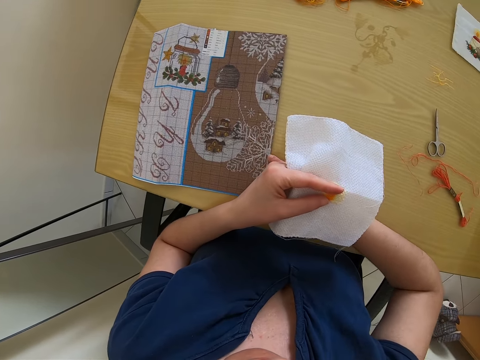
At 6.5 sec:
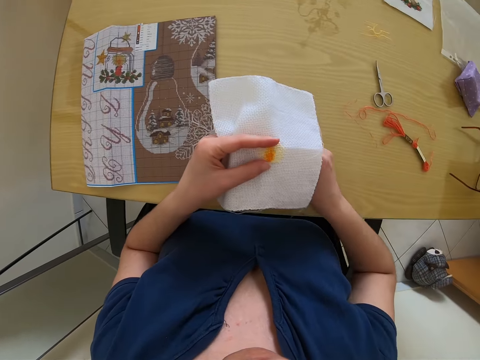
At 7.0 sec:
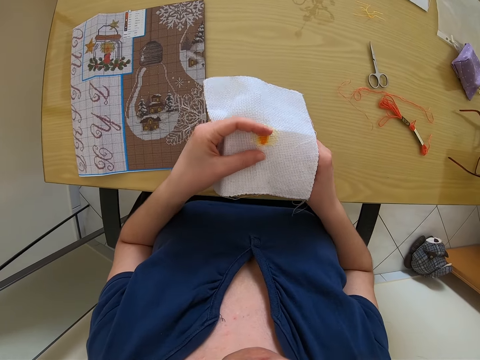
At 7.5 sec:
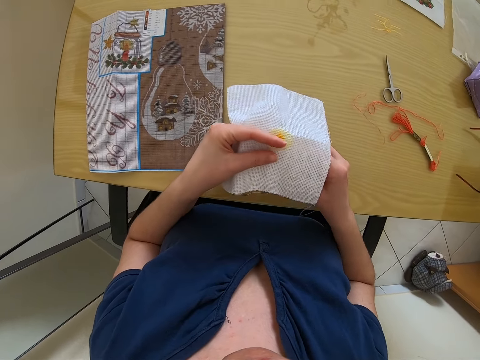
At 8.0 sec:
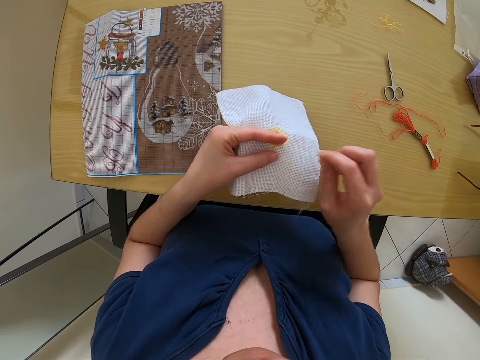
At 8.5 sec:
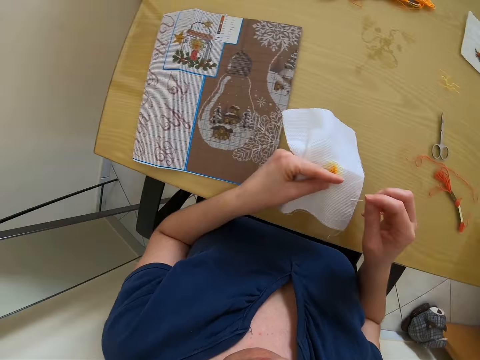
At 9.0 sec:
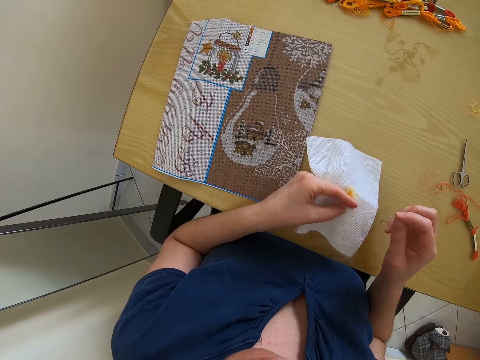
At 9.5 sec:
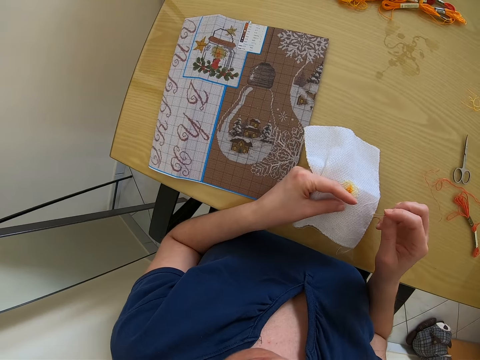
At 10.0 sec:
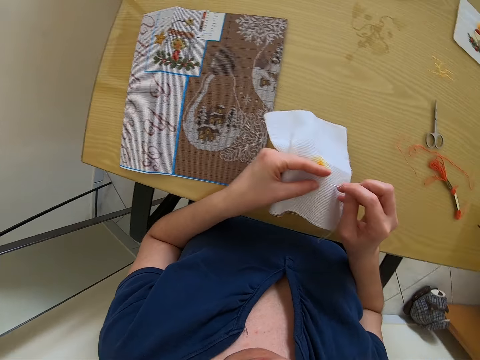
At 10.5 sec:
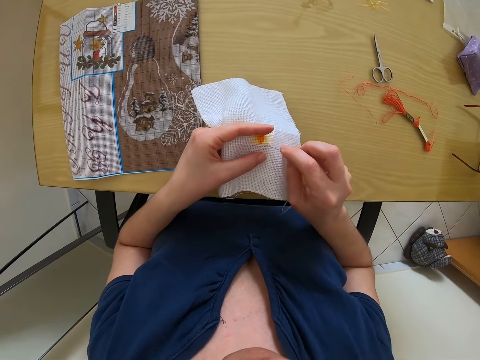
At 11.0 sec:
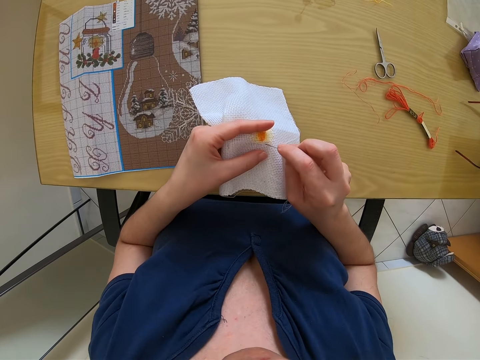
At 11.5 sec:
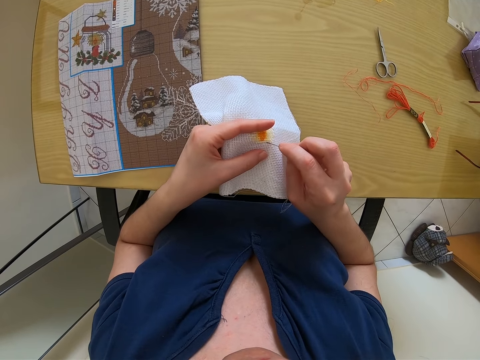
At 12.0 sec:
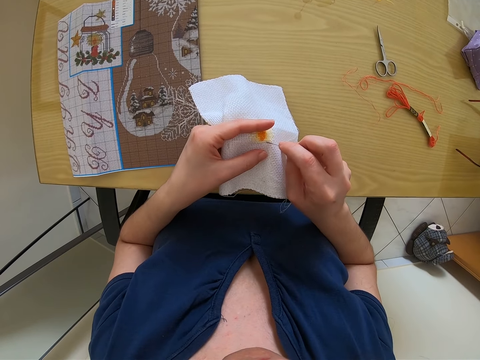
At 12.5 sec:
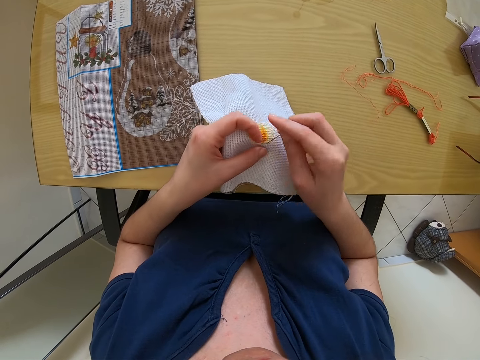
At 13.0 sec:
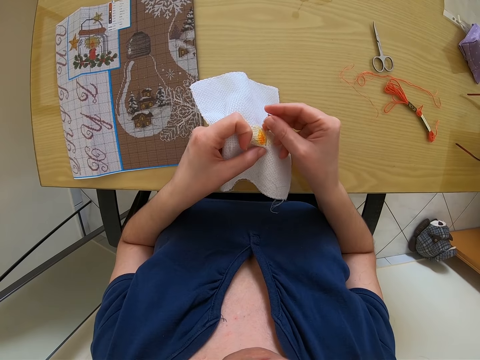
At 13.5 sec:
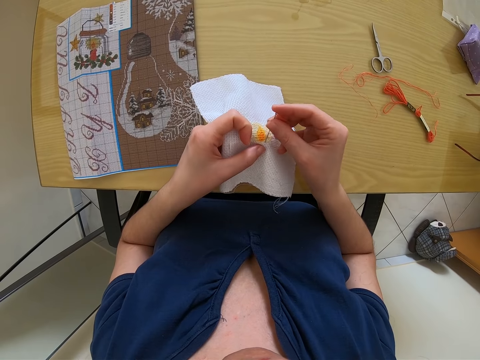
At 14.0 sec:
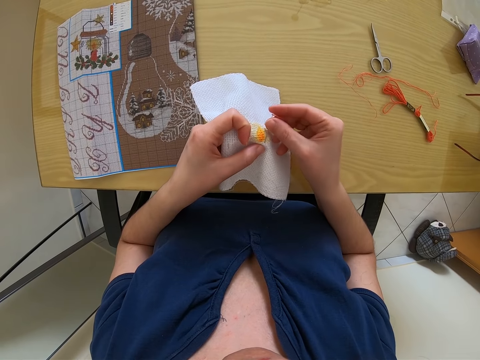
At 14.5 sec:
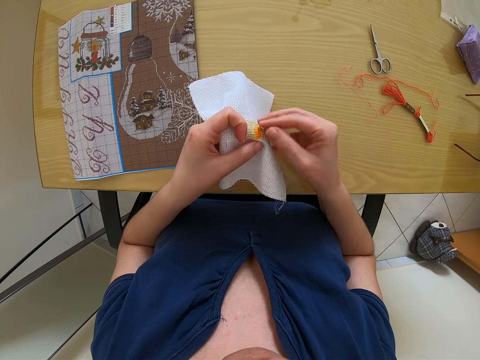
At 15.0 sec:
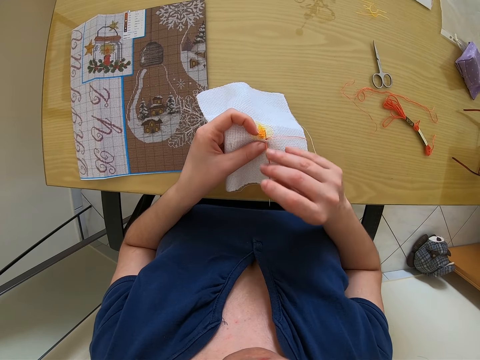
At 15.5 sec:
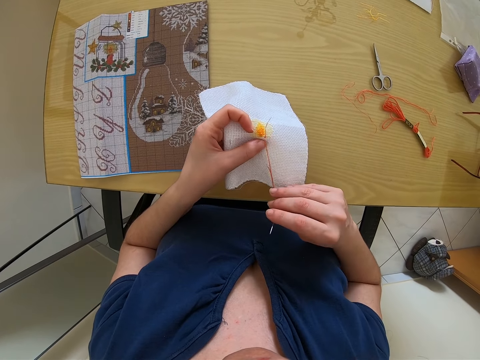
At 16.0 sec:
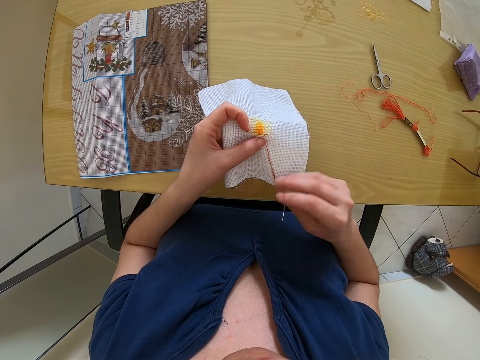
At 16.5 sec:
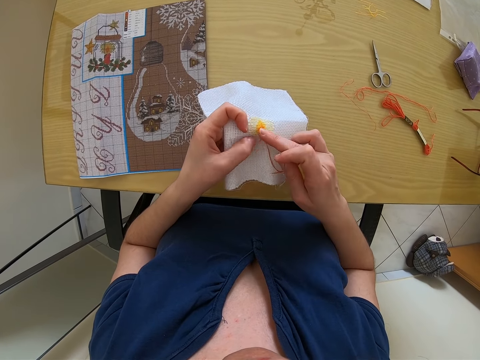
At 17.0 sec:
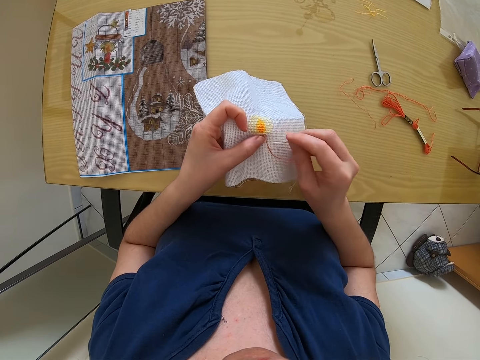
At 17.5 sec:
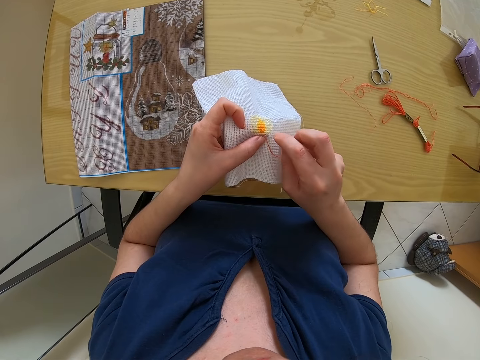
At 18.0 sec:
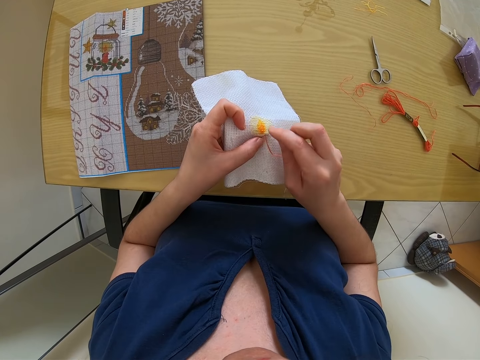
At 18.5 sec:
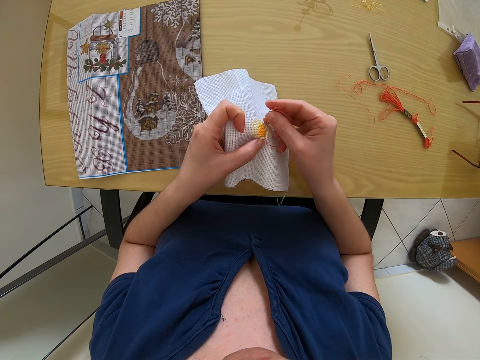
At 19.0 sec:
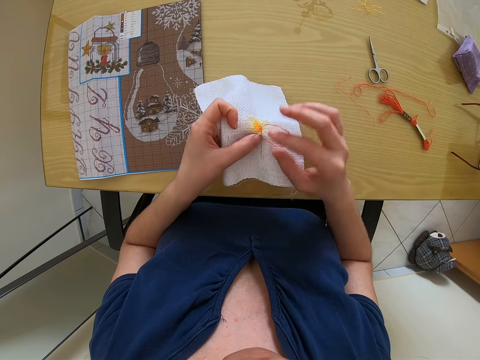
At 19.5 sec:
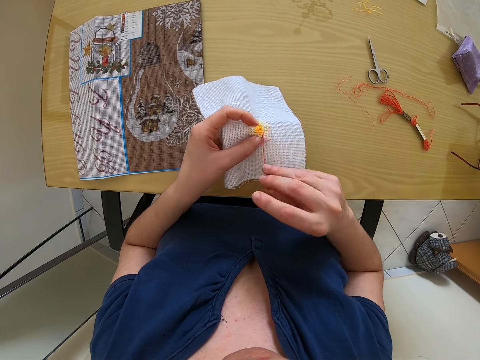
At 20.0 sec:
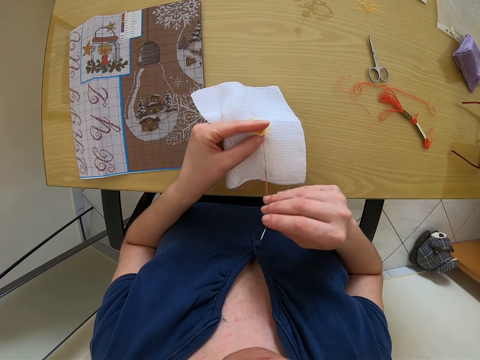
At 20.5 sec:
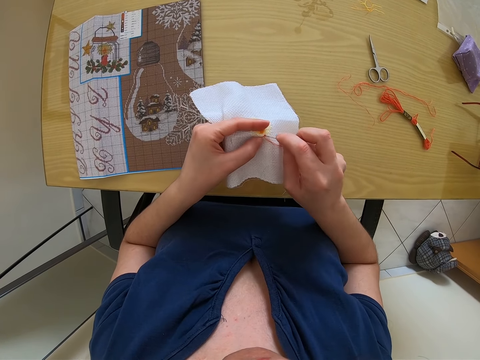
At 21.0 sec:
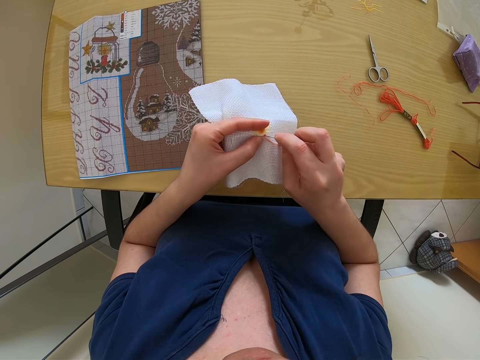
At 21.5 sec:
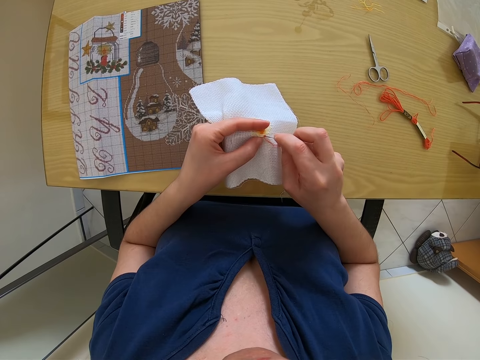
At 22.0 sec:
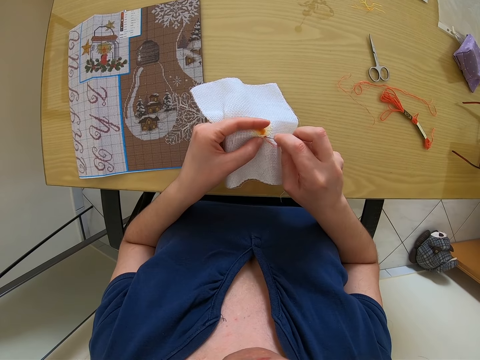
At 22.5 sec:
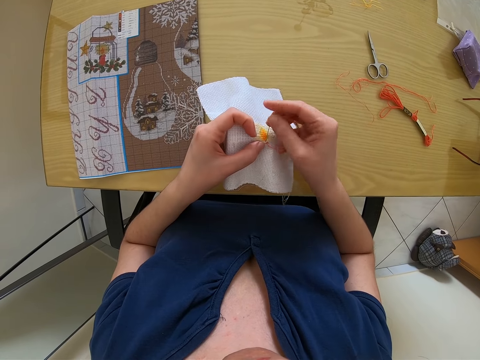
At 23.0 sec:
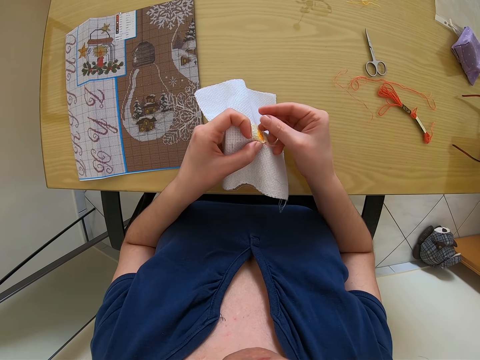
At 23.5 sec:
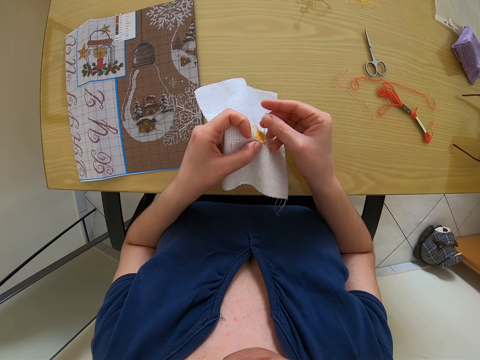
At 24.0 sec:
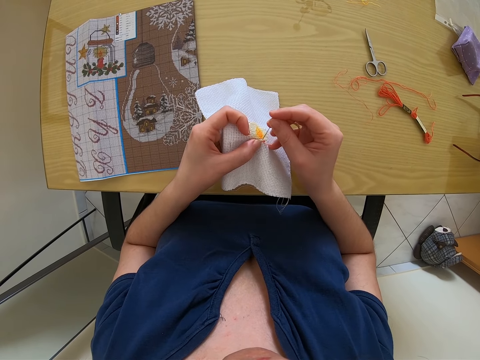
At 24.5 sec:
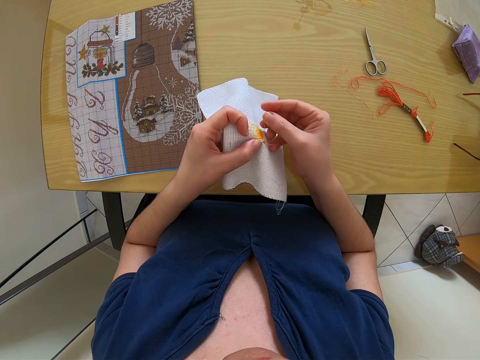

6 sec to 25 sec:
The camera wearer sews an embroidery on the white fabric in their left hand with a needle in their right hand. They sew the clothing on their hands with a sewing thread and a needle. They sew the clothing in their other hand with a needle. They sew the clothing in their hand with a needle.

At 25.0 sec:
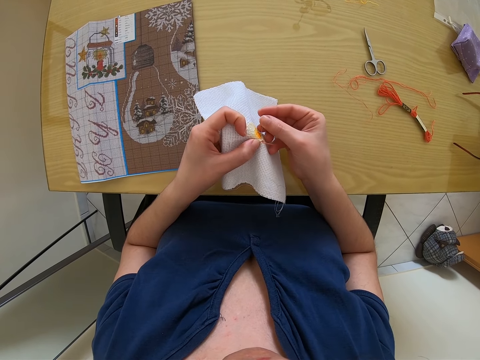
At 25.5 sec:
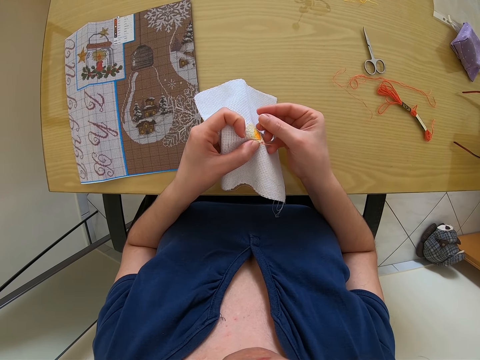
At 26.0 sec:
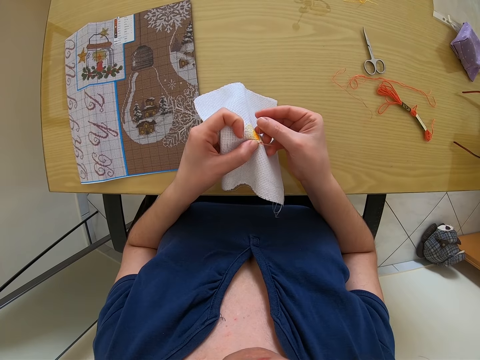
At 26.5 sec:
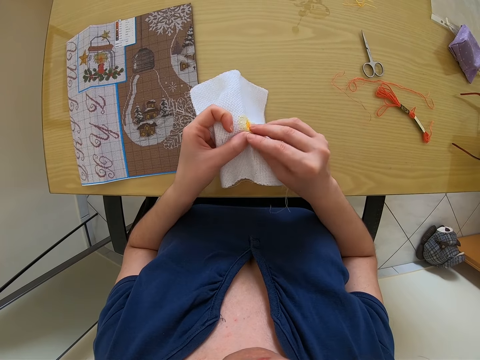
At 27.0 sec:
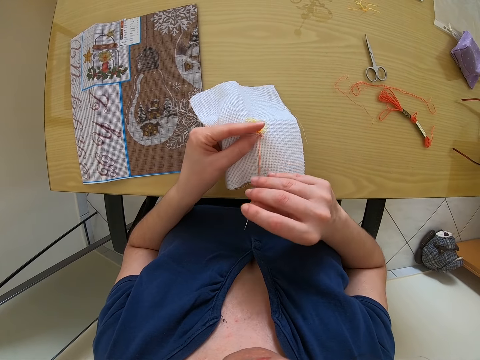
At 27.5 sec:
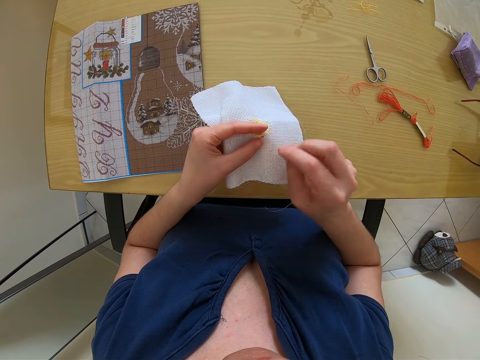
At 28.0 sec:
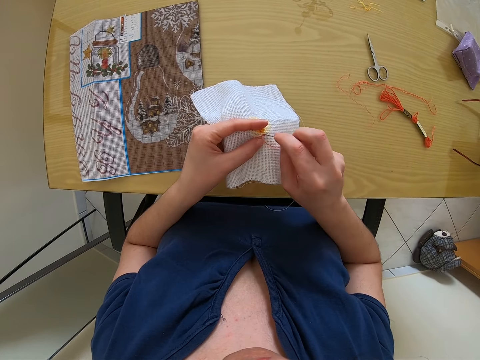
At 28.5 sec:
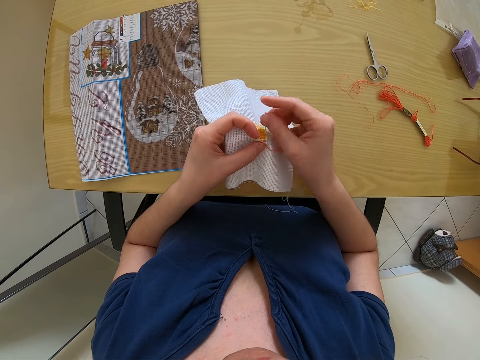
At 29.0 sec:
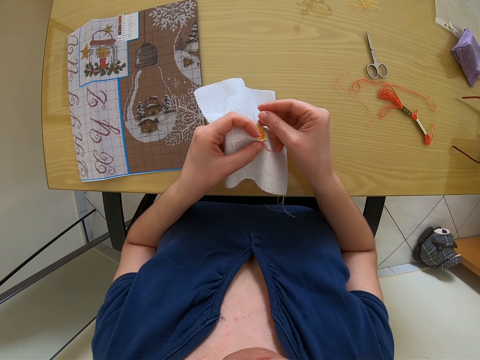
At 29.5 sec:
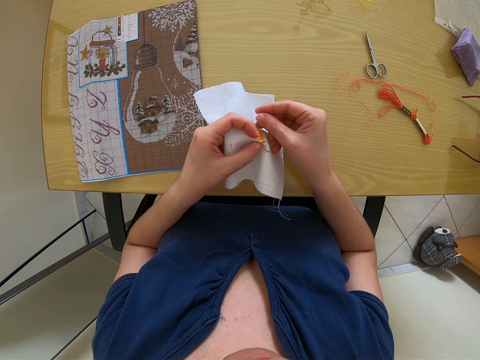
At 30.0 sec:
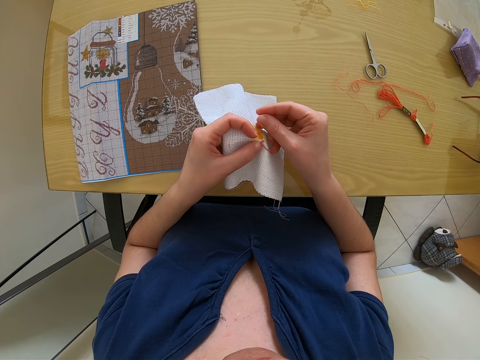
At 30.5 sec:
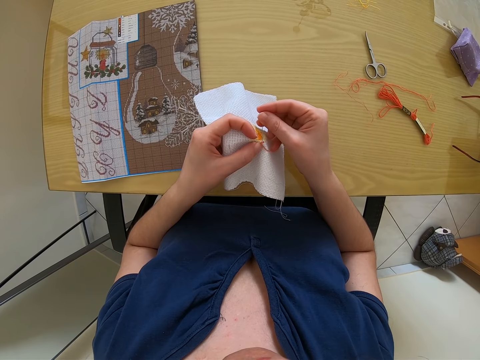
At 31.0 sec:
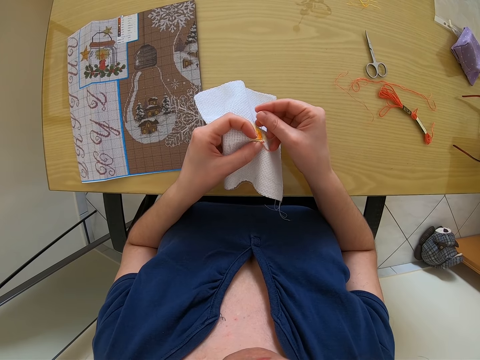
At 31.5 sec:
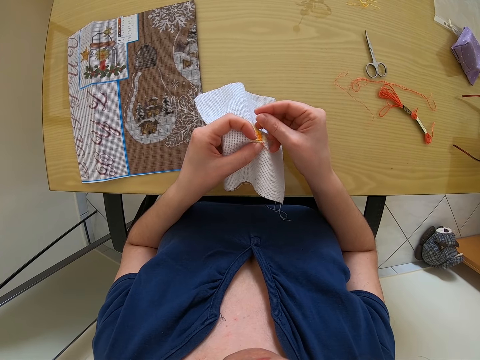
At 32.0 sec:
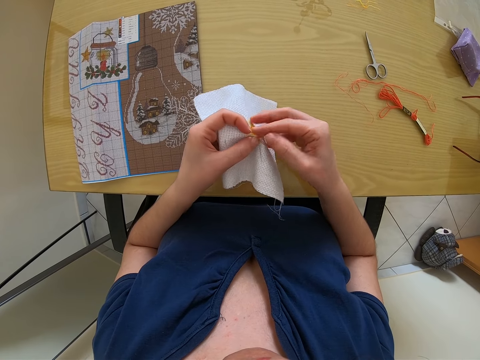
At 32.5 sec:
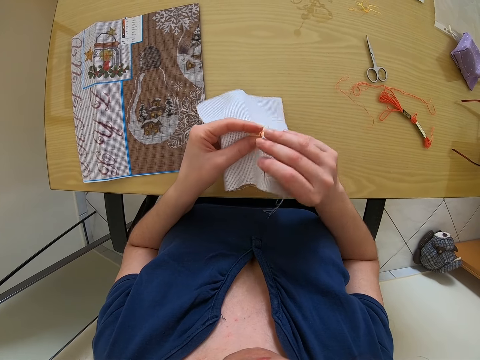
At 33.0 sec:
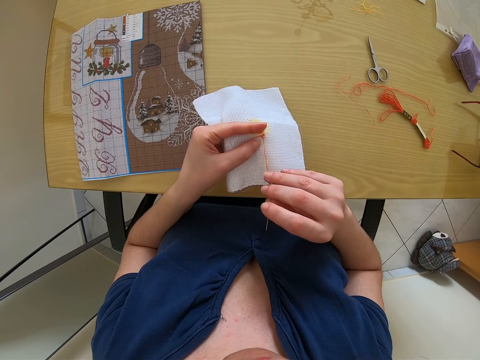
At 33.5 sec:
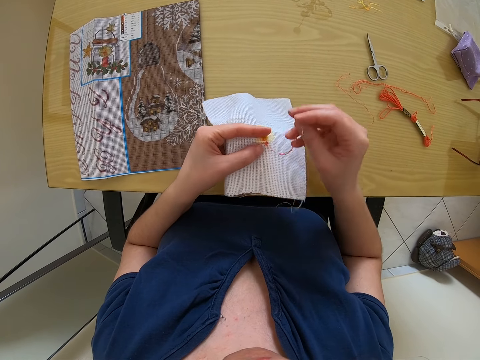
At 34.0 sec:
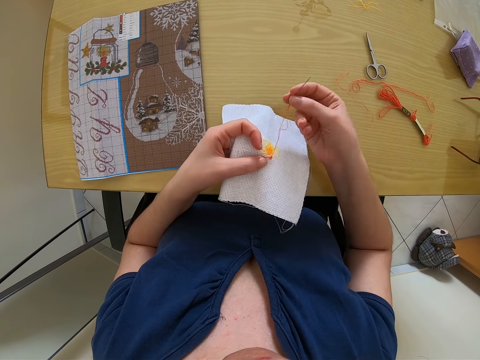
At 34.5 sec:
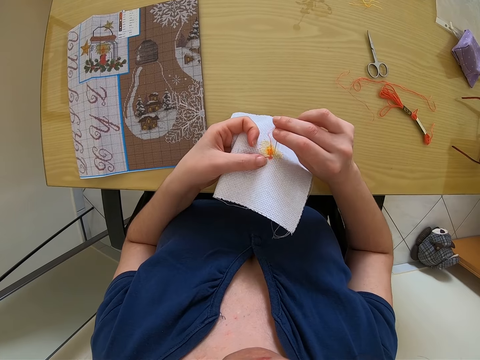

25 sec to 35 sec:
The camera wearer sews the clothing in his hand with a needle. He sews the clothing again.
